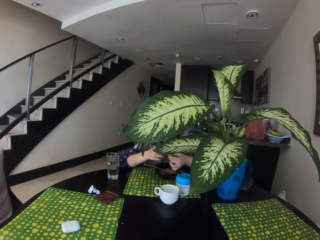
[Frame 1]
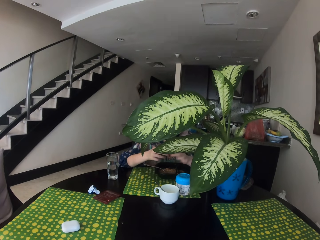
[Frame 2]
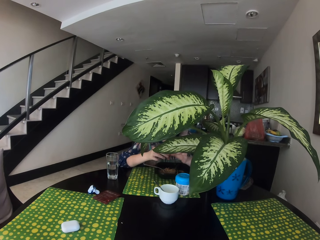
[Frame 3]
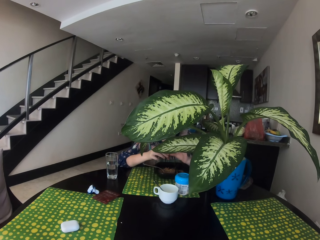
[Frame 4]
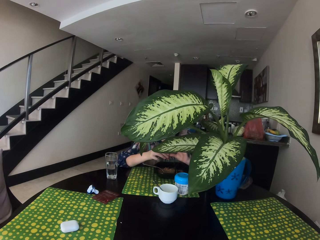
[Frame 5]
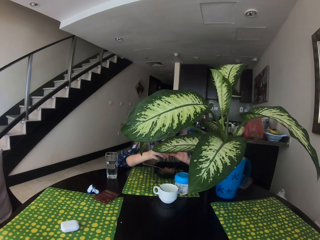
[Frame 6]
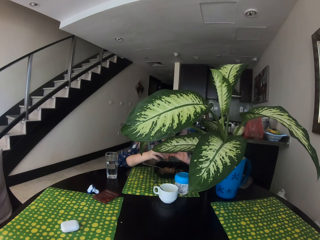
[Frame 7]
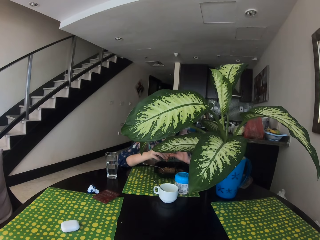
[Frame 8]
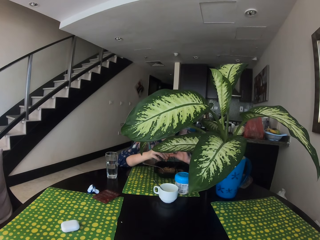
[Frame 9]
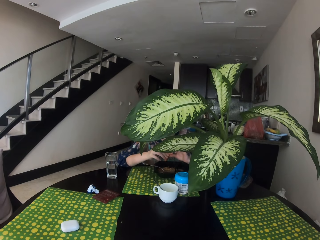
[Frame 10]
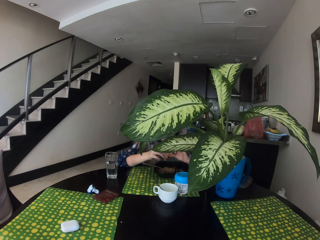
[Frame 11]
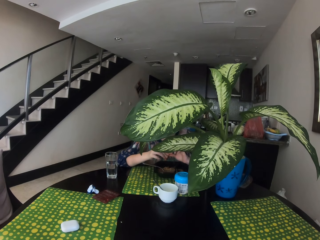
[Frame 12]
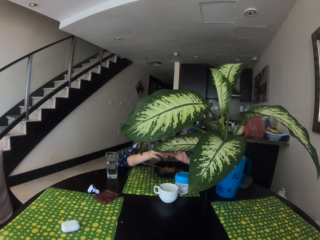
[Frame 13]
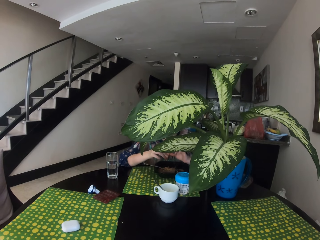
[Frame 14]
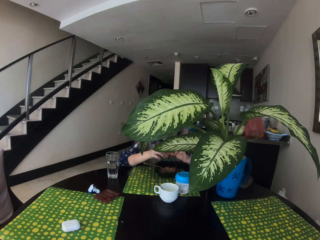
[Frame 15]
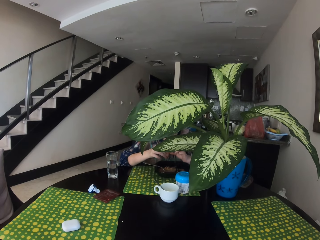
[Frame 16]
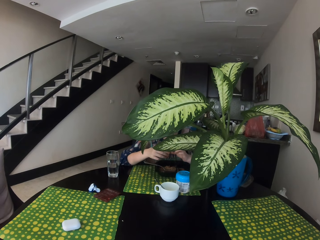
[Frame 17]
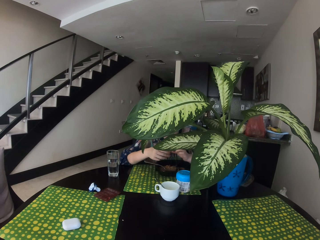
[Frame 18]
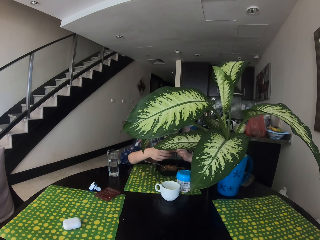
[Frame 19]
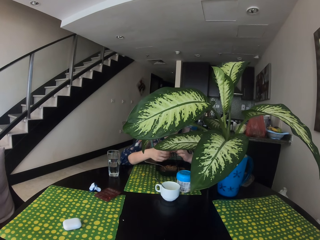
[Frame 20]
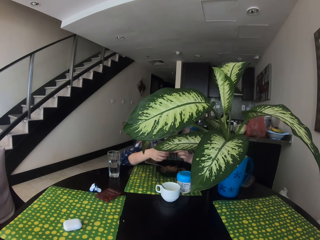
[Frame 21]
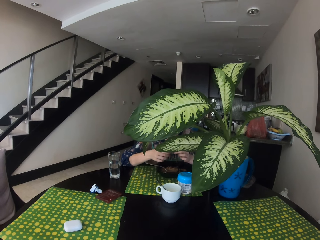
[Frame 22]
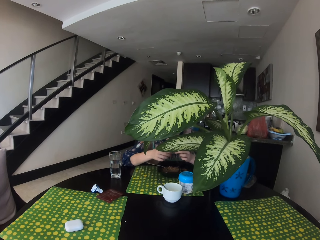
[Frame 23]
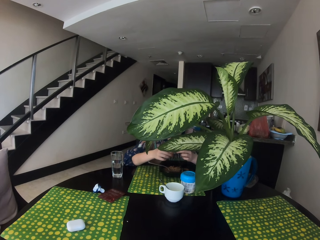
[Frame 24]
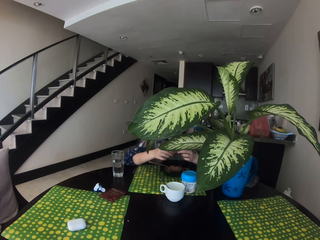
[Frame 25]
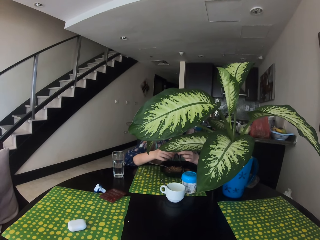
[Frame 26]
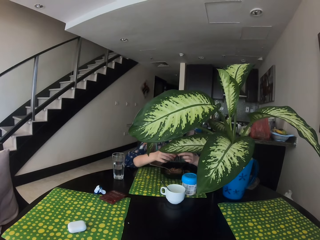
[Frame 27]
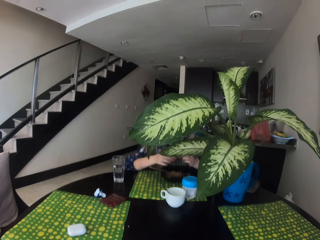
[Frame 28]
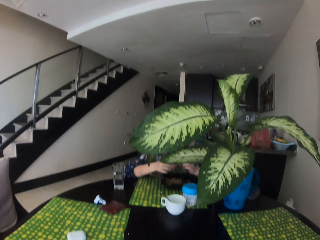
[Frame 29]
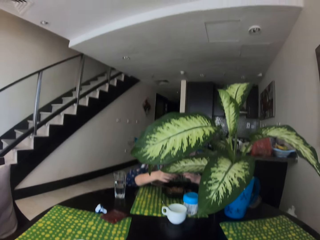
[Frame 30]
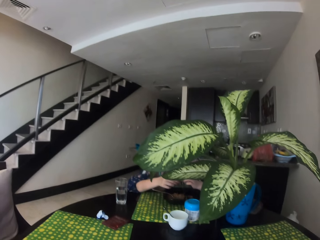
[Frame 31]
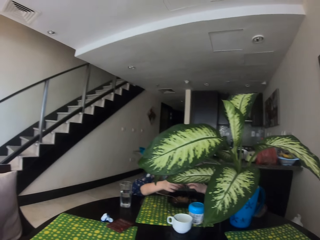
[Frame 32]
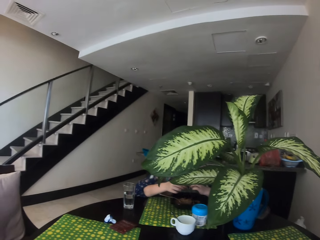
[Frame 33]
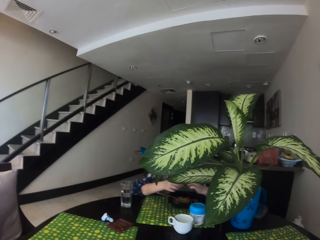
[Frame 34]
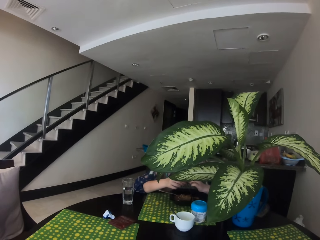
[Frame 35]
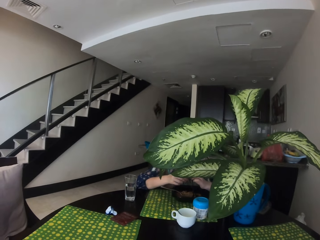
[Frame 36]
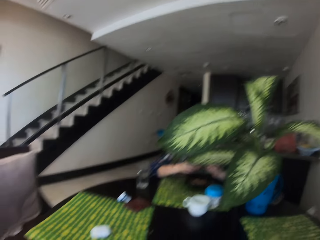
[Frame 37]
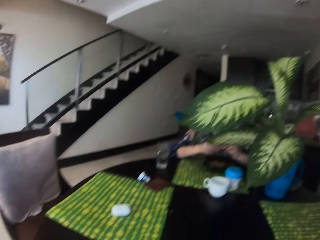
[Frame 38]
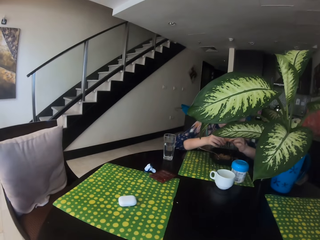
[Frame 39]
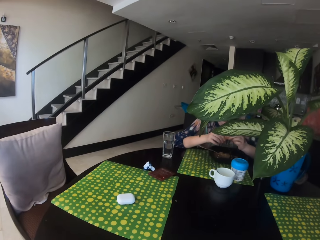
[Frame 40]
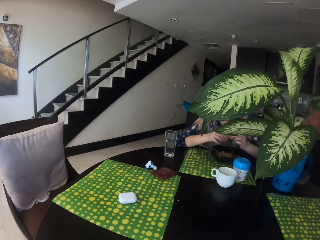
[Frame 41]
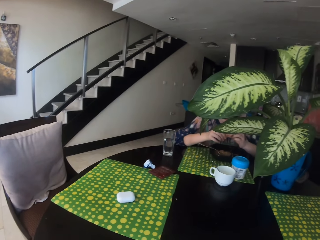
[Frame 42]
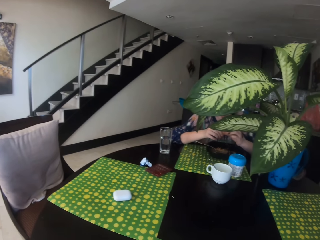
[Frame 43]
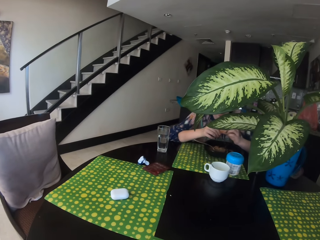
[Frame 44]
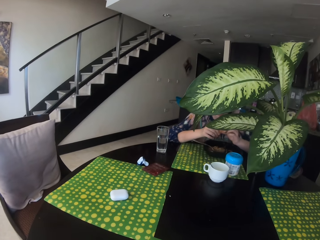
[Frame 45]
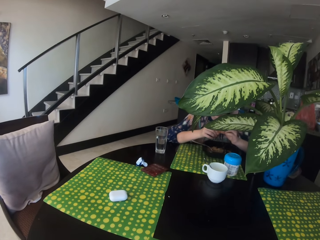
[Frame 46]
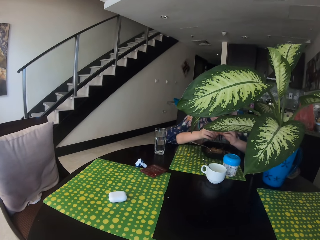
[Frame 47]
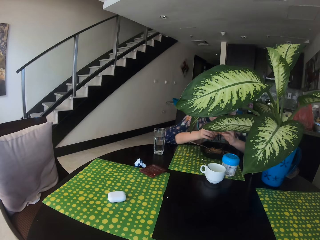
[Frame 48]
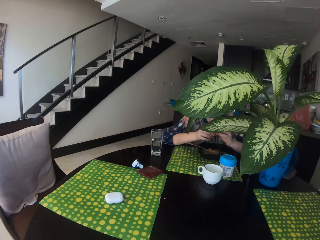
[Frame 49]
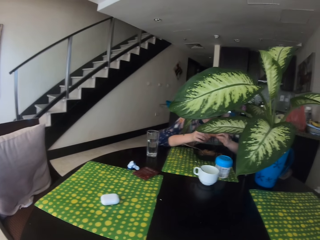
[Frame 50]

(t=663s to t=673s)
A woman talks to the camera wearer.

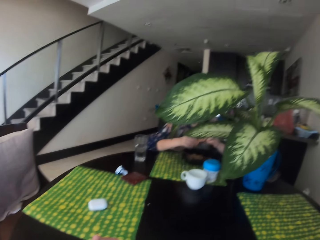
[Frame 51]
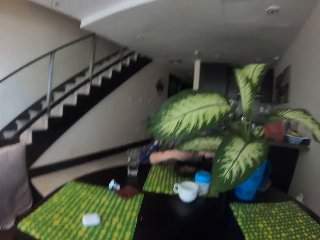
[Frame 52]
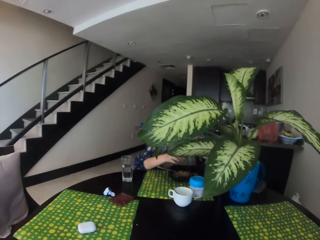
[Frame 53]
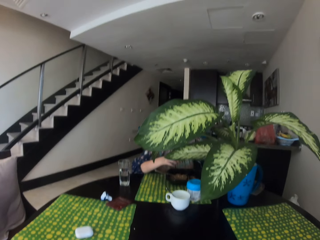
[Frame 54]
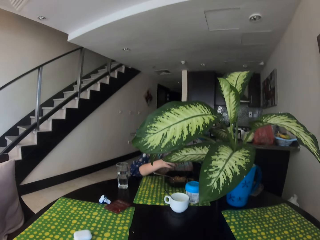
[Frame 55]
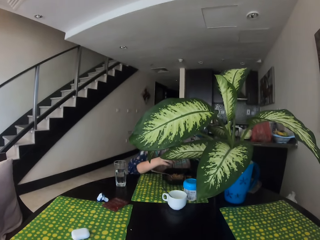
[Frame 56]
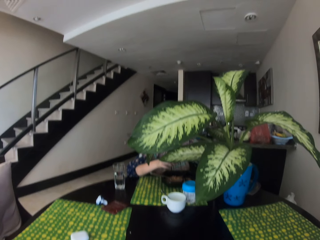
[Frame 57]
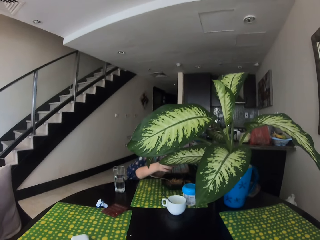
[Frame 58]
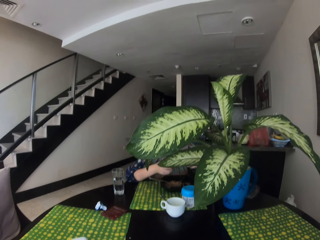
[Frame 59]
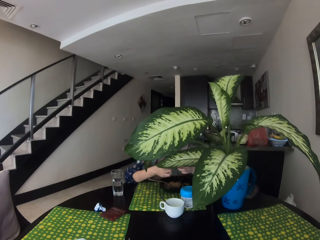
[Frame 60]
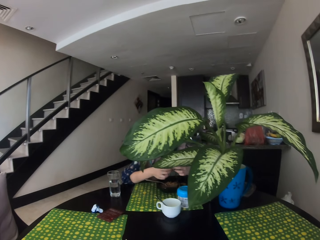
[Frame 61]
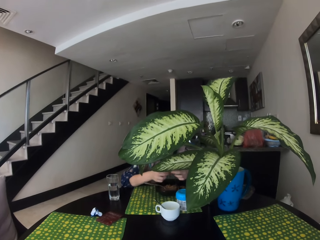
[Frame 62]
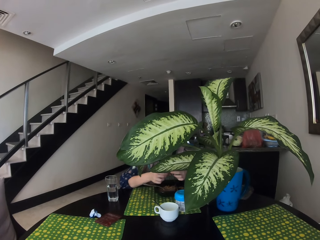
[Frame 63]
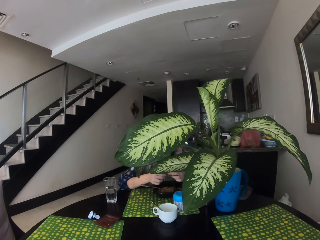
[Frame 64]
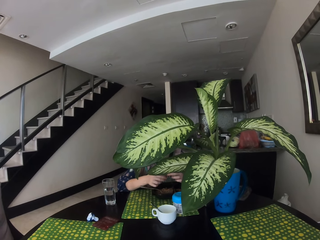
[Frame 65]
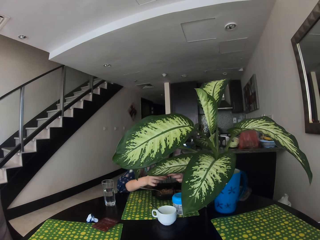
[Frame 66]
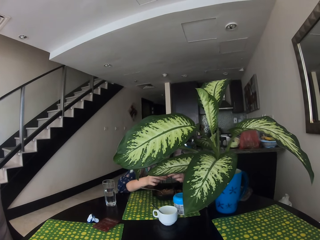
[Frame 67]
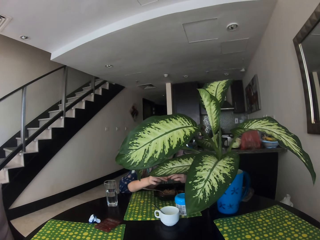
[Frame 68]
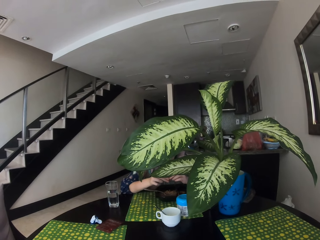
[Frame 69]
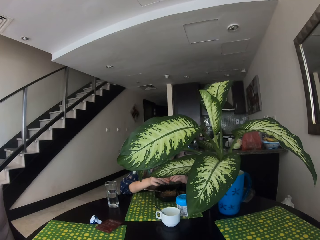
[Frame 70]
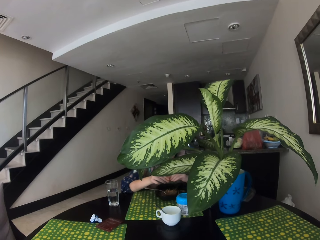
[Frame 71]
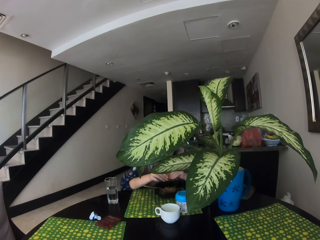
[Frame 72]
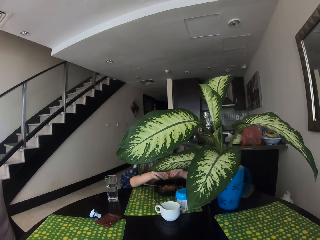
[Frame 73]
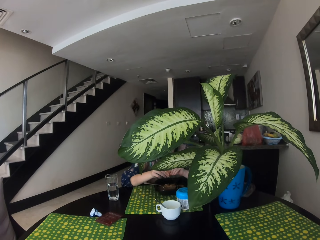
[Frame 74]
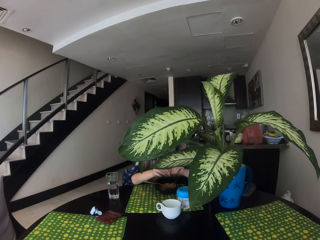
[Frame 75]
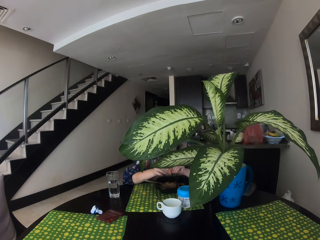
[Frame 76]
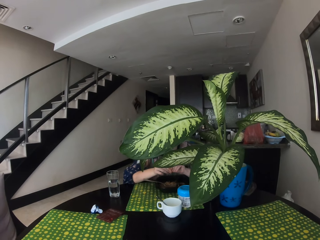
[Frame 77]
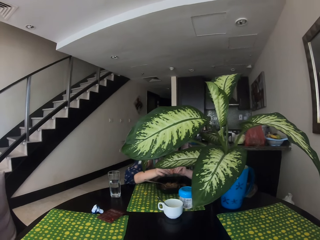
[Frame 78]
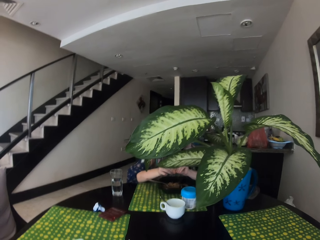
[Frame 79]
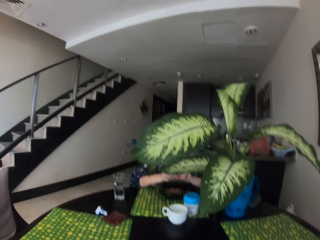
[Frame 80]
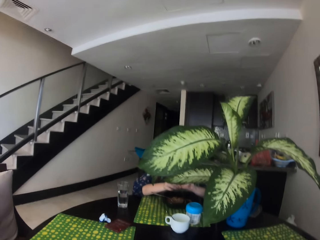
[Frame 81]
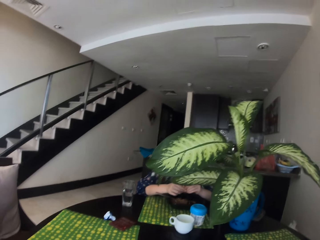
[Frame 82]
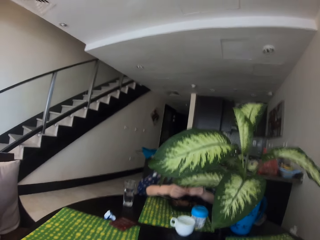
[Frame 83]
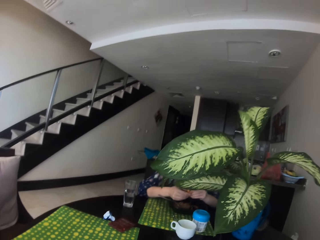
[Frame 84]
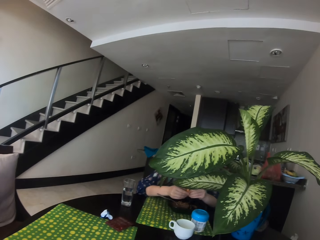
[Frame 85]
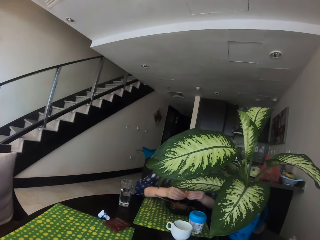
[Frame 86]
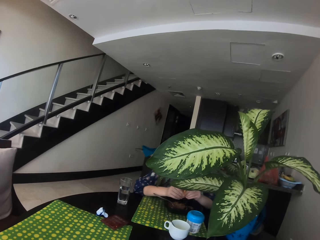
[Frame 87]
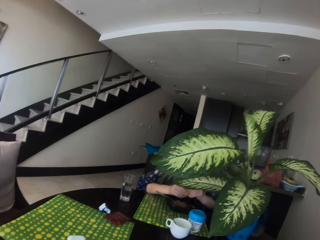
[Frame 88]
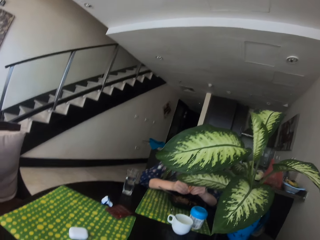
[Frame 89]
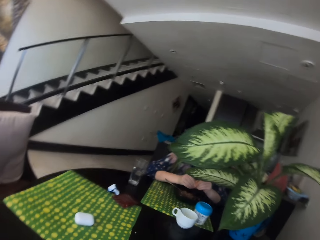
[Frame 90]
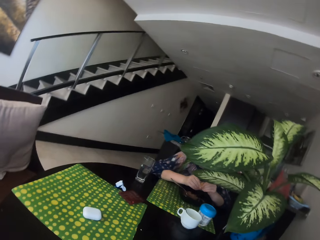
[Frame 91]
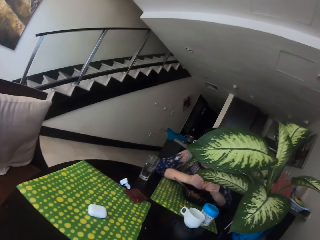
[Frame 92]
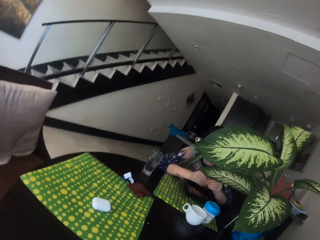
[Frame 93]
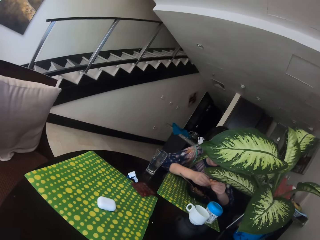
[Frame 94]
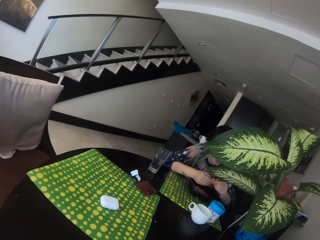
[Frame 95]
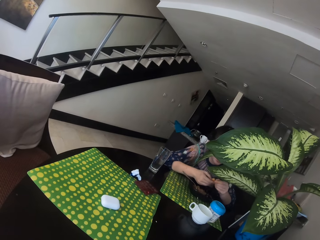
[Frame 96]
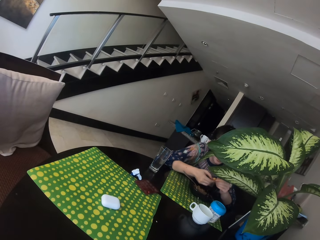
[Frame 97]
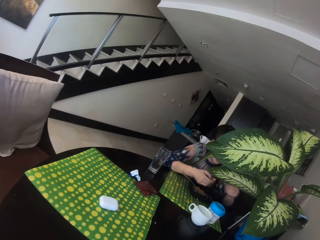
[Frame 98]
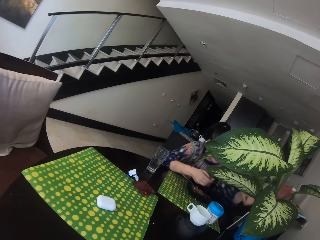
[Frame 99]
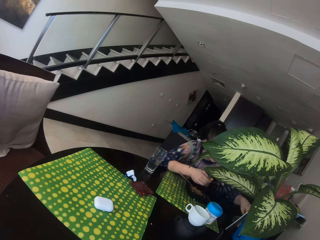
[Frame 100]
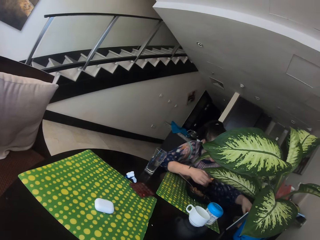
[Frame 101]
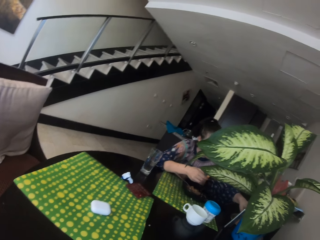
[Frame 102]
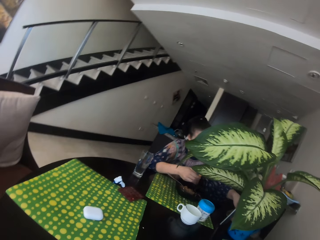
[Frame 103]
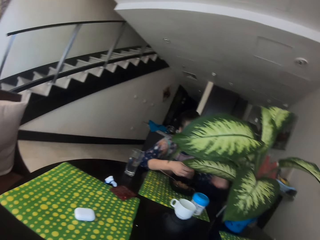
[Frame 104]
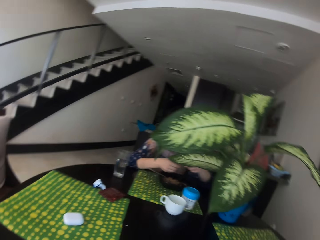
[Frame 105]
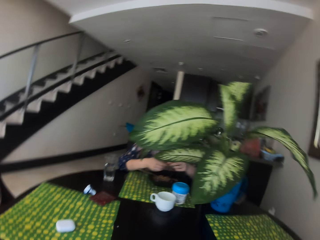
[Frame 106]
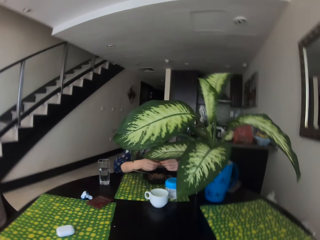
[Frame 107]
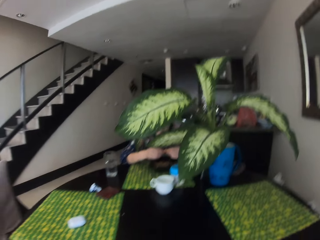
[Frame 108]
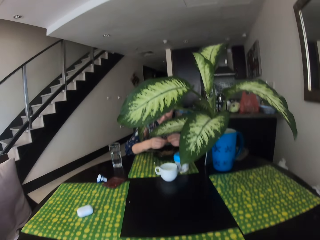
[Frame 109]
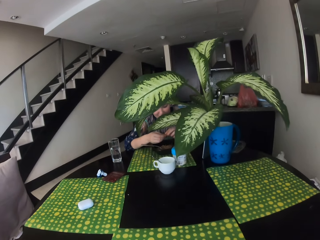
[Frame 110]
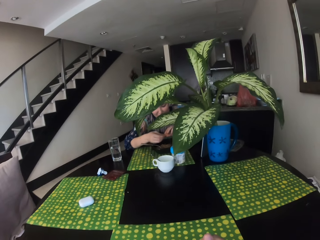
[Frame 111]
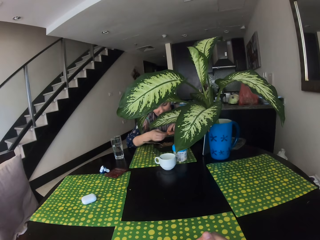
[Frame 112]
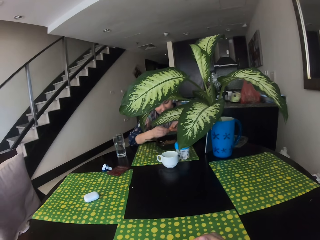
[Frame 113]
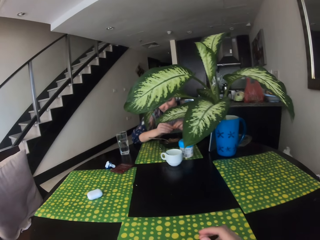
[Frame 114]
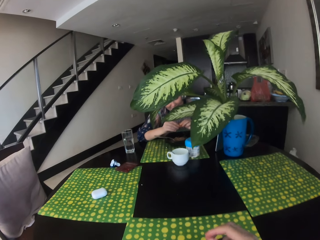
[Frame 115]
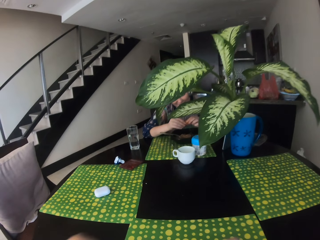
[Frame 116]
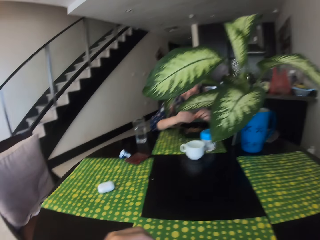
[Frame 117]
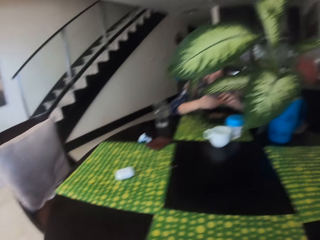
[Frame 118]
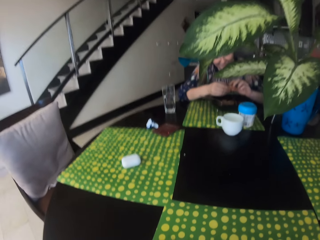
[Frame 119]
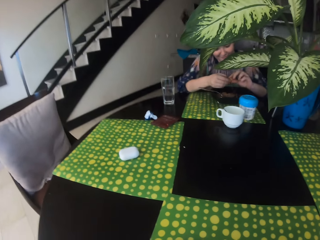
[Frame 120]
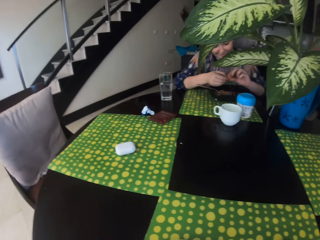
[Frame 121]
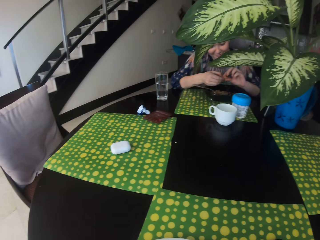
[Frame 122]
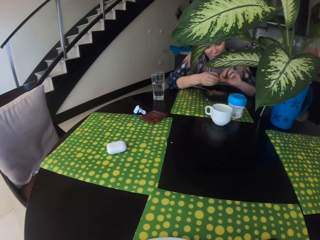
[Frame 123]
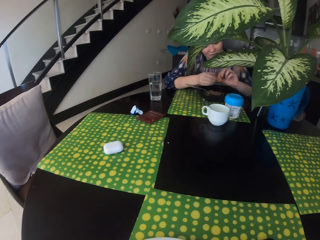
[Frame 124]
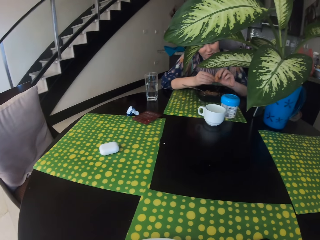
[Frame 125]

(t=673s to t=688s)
The camera wearer talks to a woman. The woman talks to the camera wearer. The camera wearer talks to the woman. The woman eats the piece of meat and puts the pieces of meat on the table. The woman talks to the camera wearer.
